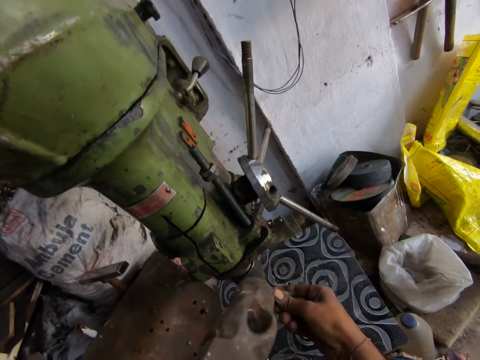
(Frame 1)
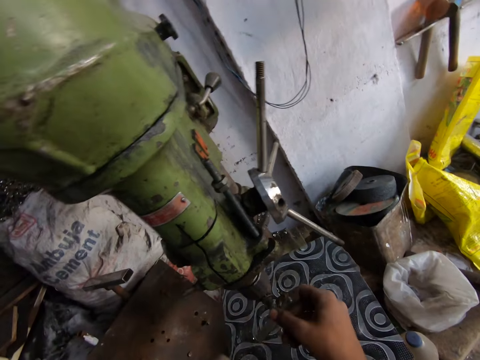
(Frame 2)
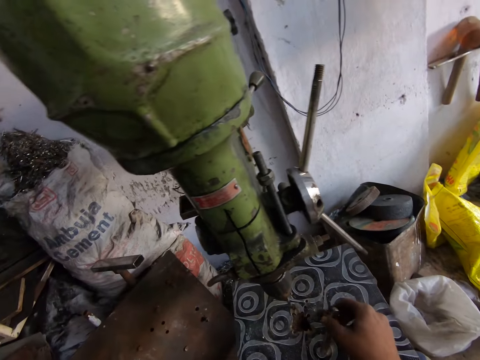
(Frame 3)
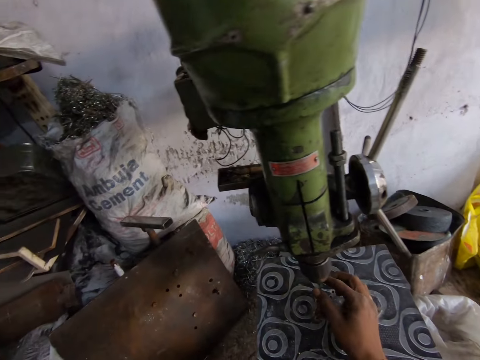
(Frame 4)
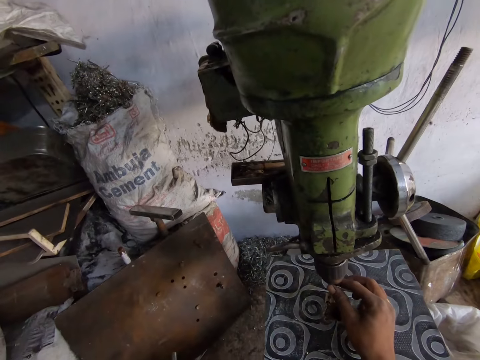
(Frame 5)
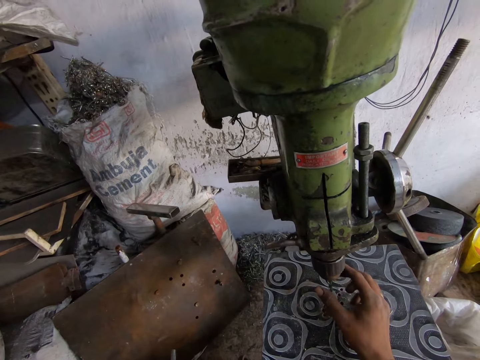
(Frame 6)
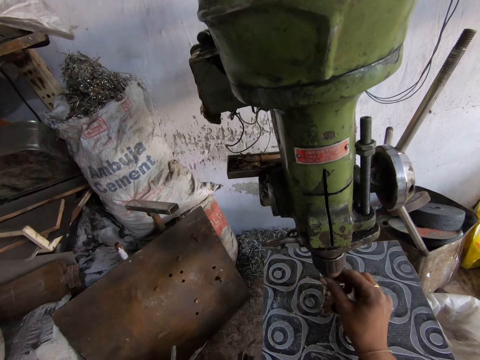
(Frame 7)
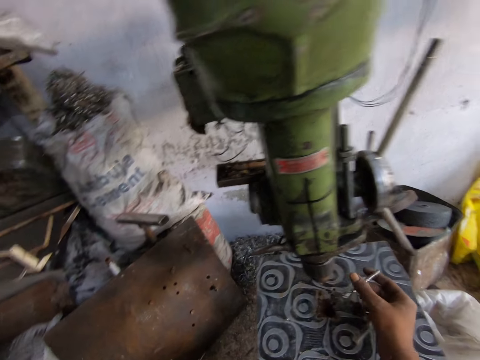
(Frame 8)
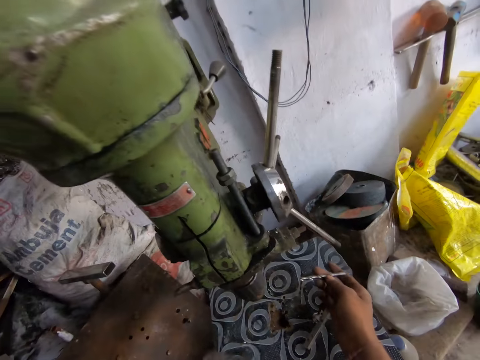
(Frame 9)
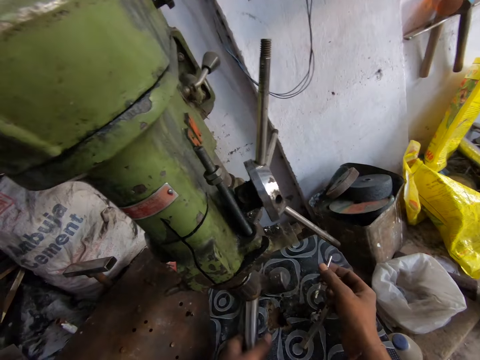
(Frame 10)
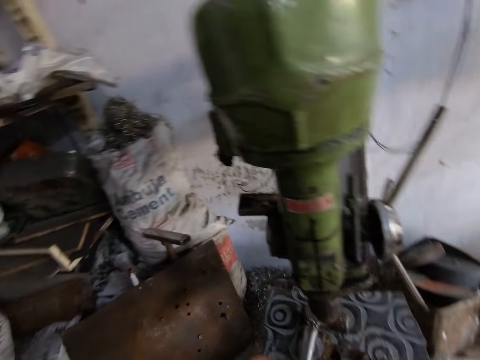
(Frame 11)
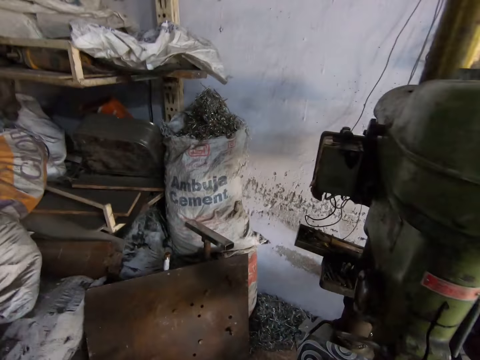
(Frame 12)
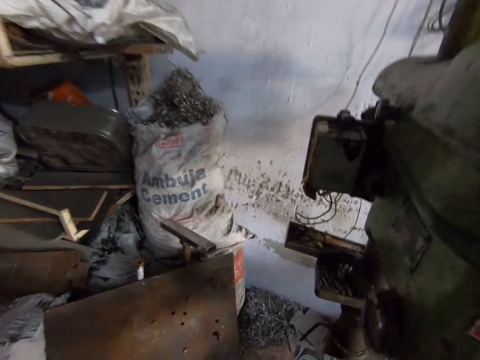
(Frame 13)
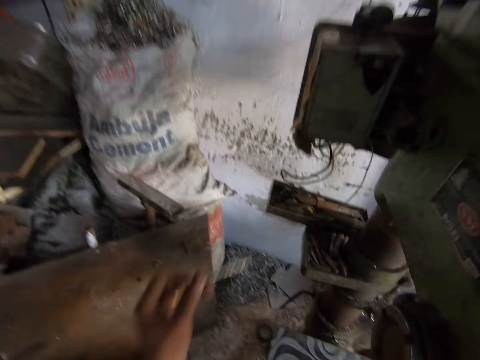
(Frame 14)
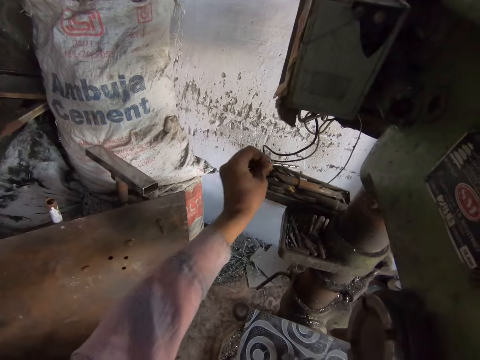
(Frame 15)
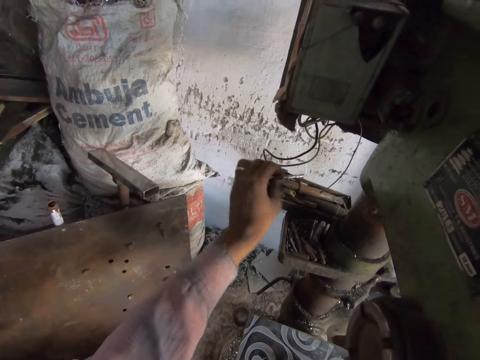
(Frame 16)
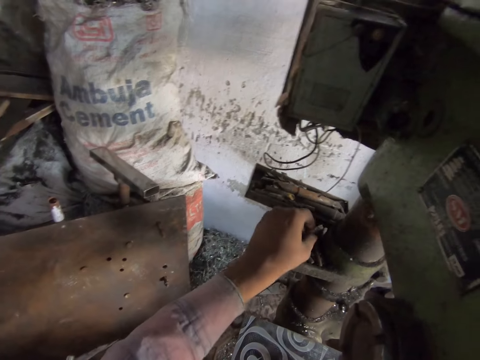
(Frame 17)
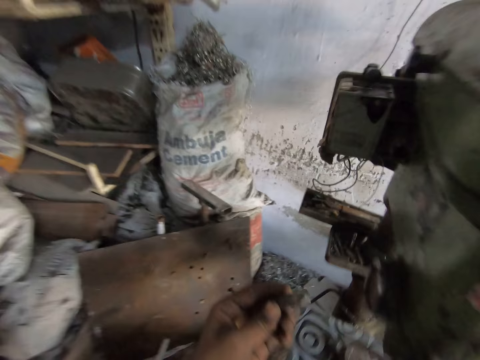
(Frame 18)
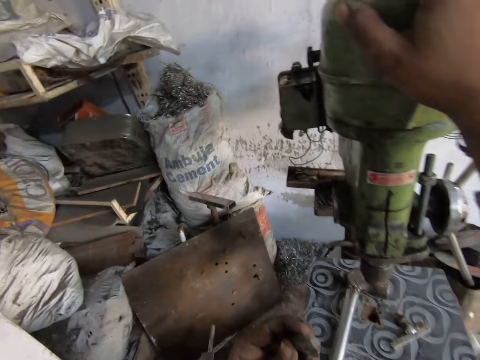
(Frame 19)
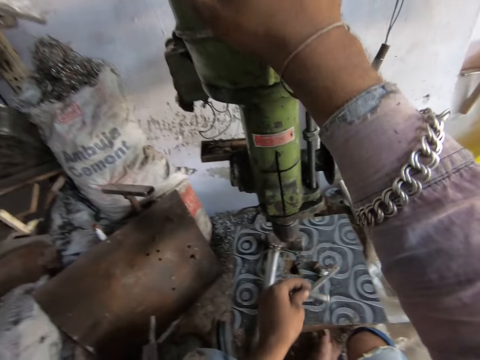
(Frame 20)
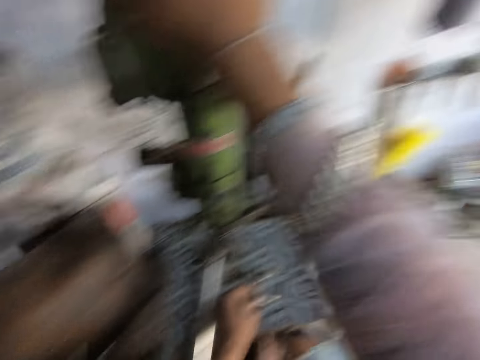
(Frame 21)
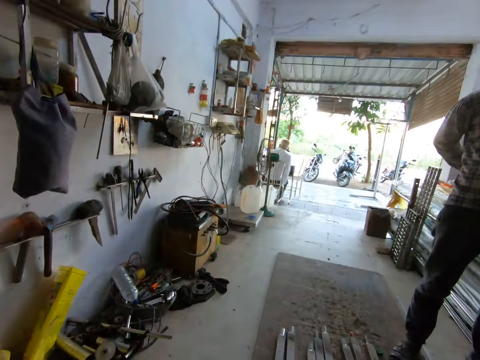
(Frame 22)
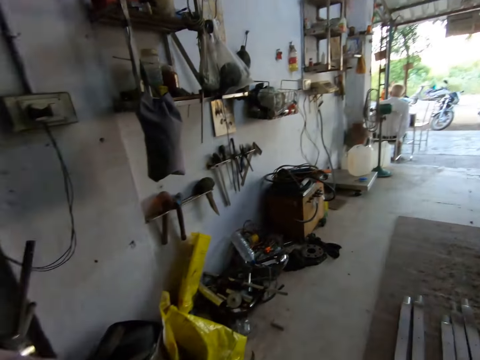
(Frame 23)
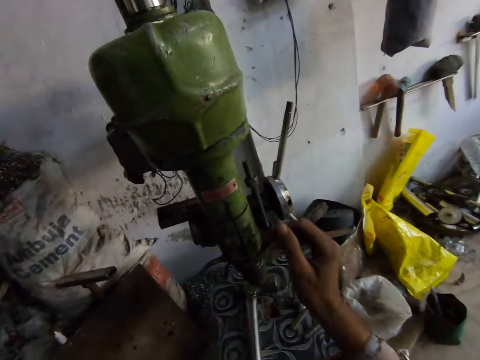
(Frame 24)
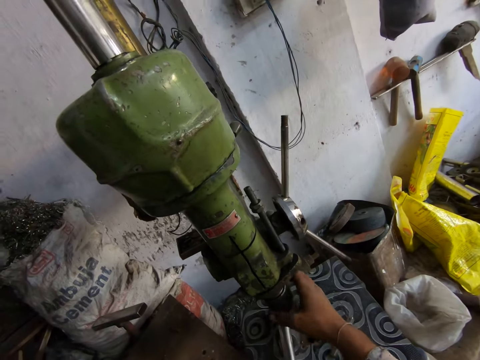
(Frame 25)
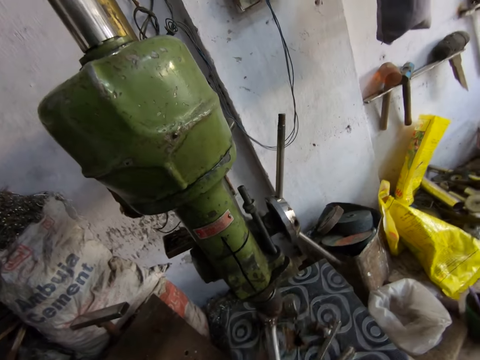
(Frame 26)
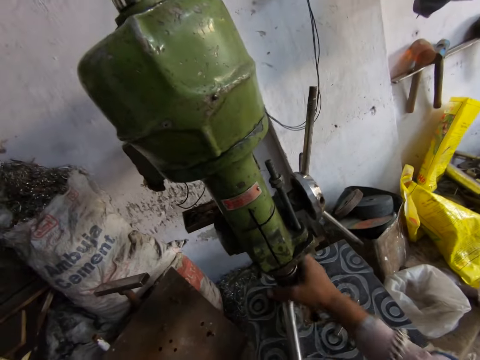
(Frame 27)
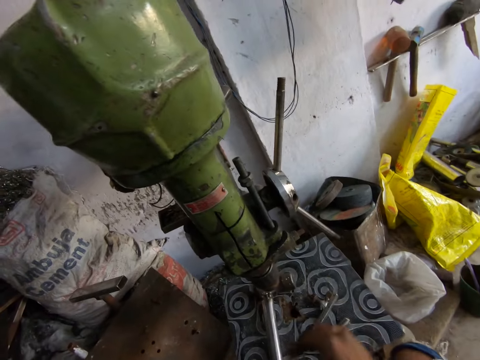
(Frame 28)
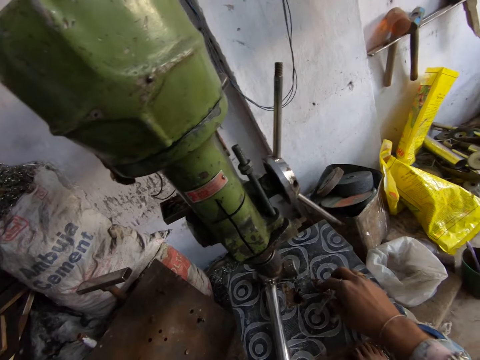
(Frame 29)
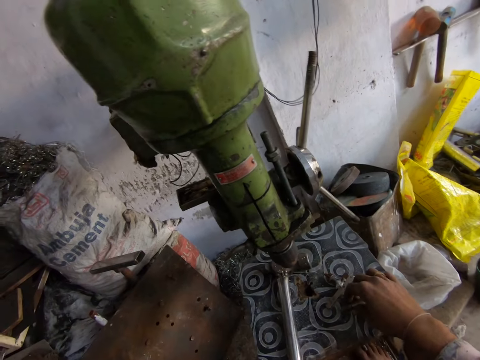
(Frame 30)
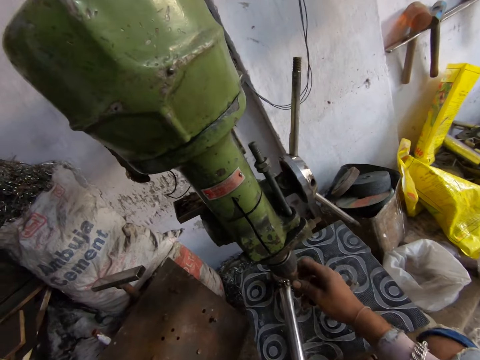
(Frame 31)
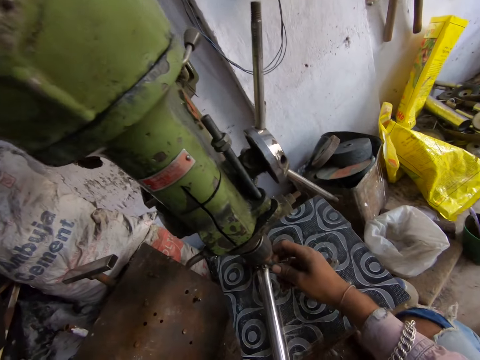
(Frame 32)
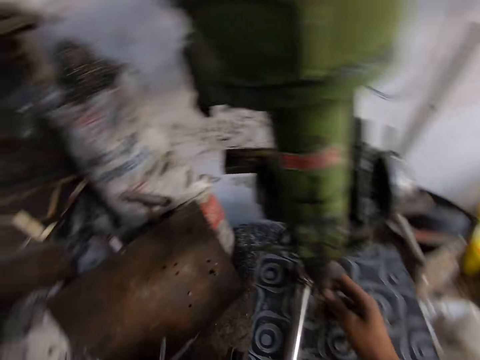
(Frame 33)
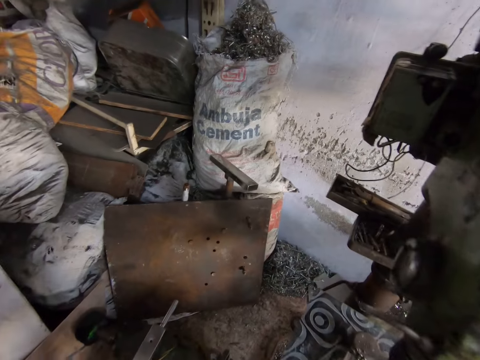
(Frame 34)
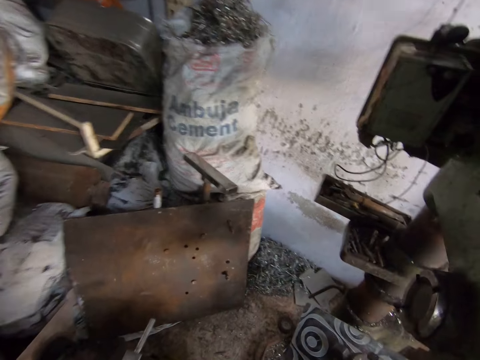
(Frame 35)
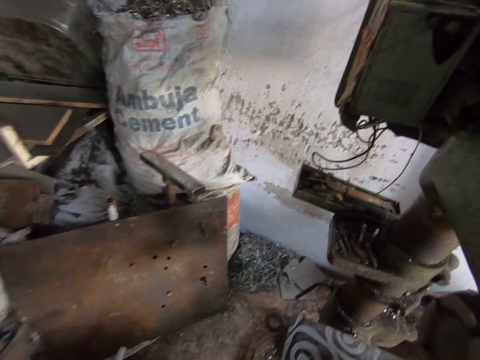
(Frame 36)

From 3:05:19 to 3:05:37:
The camera wearer drops something. They drop something again. They remove the bit from the bench pillar drill machine. They drop the bit, pick up the metal rod and look around the workshop. A person sits in the workshop. Another person stands in the workshop. The camera wearer drops the metal rod. They spin the bit holder on the bench pillar drill machine. They pick up the metal rod. They fix the metal rod on the bench pillar drill machine.

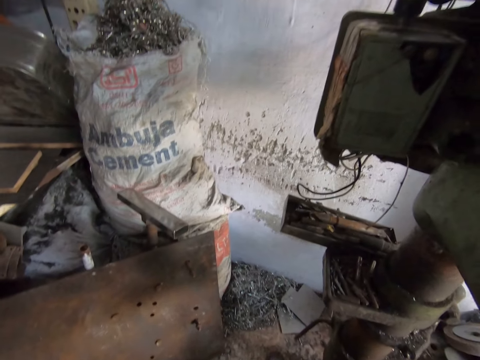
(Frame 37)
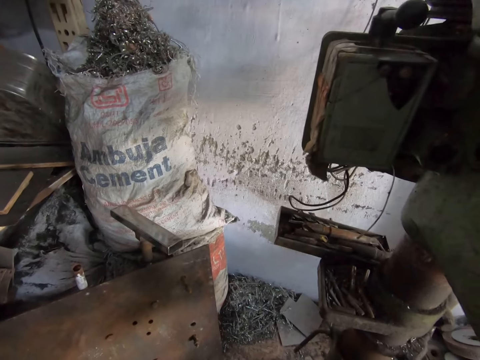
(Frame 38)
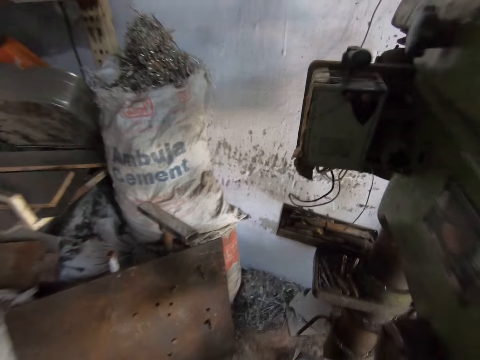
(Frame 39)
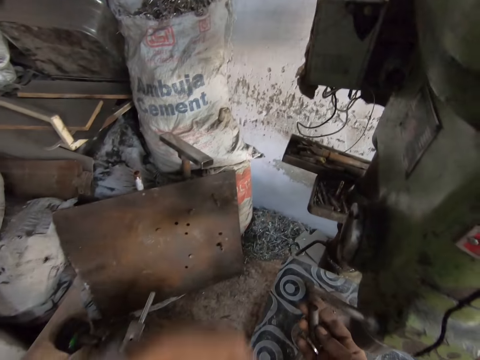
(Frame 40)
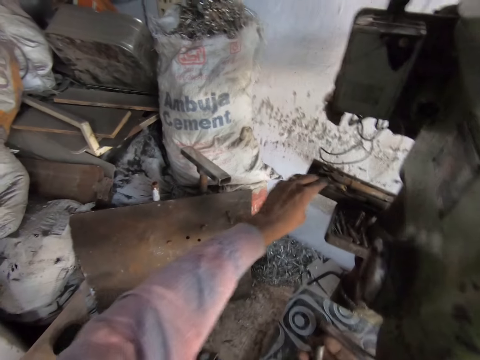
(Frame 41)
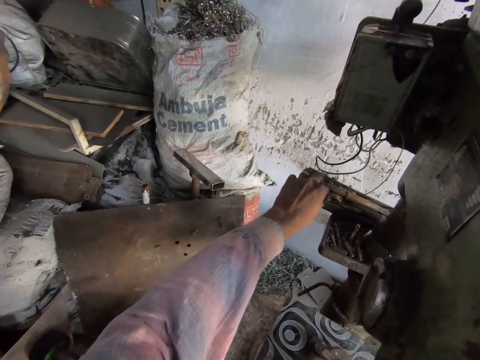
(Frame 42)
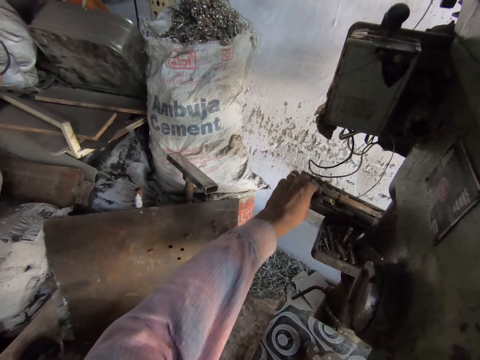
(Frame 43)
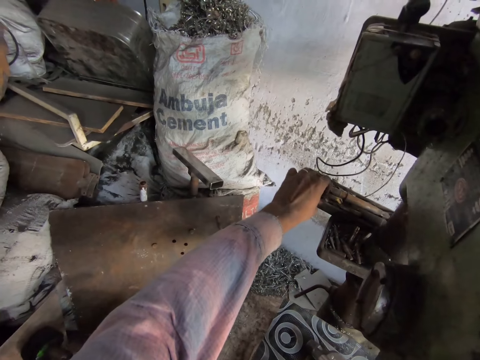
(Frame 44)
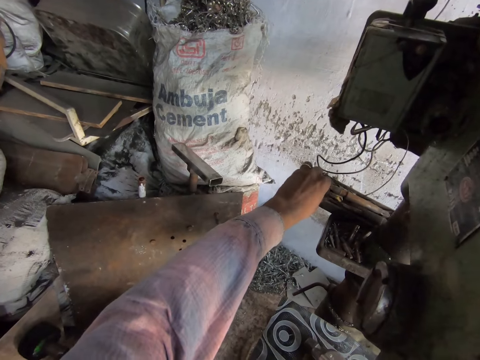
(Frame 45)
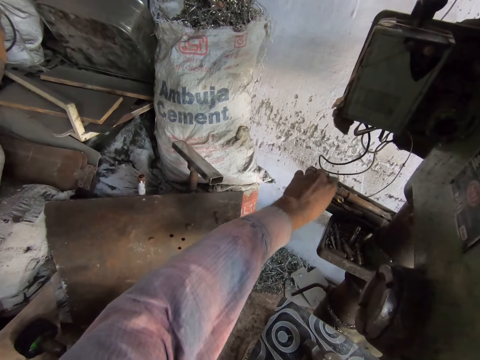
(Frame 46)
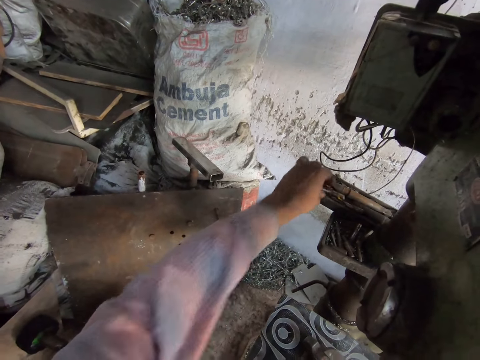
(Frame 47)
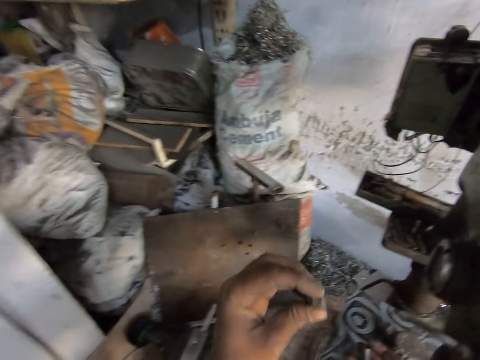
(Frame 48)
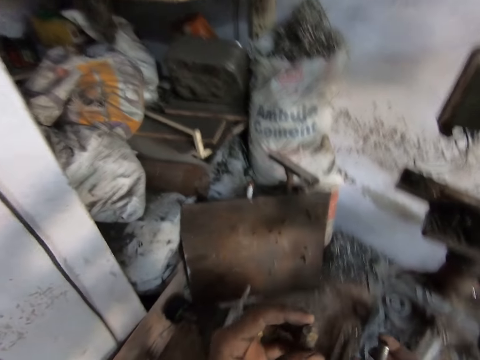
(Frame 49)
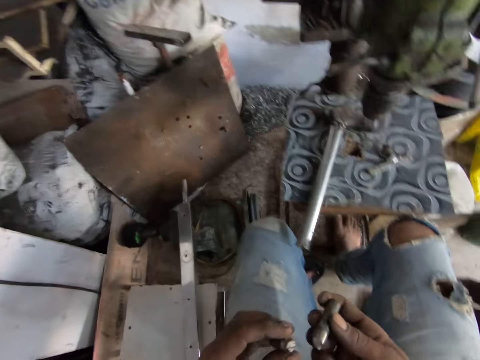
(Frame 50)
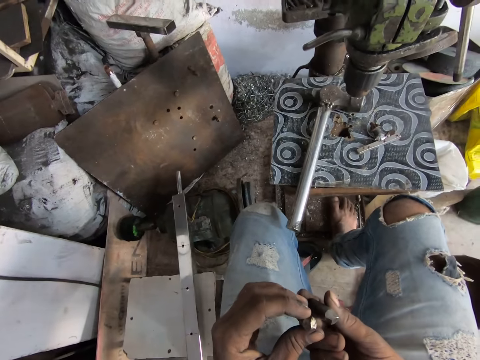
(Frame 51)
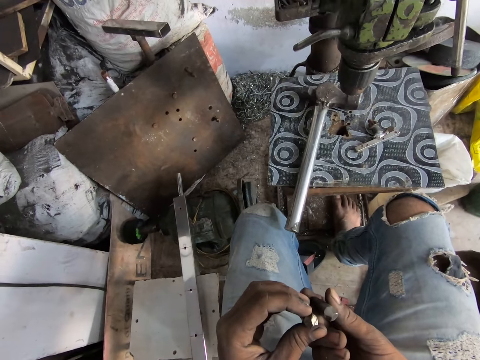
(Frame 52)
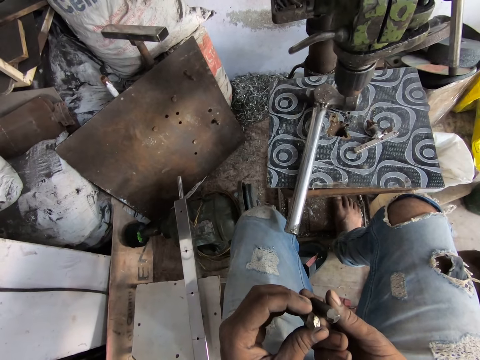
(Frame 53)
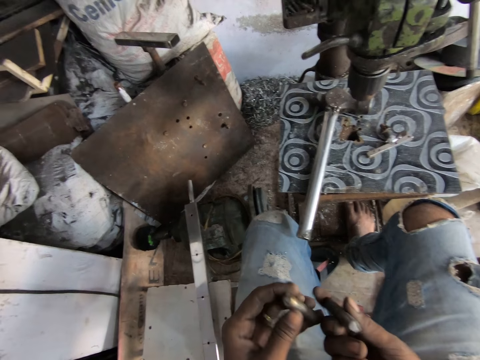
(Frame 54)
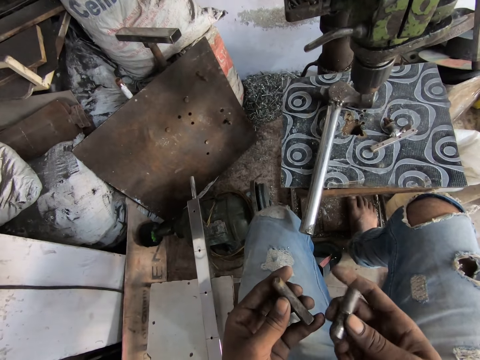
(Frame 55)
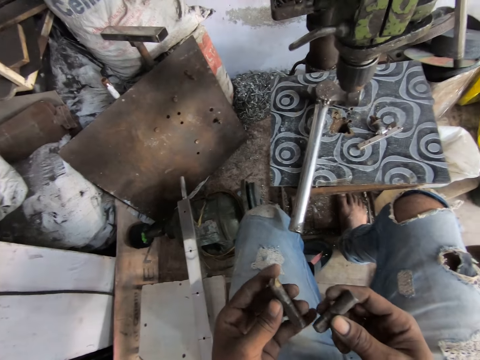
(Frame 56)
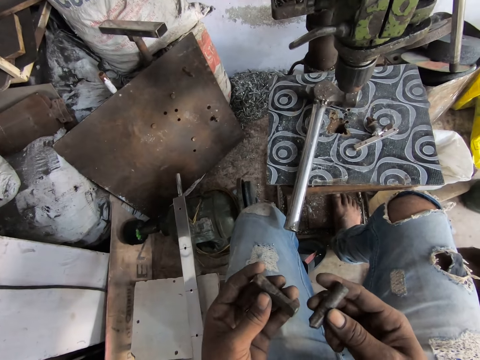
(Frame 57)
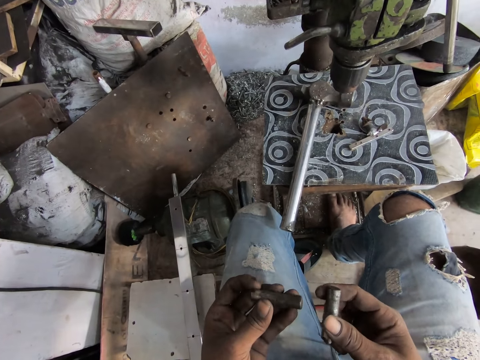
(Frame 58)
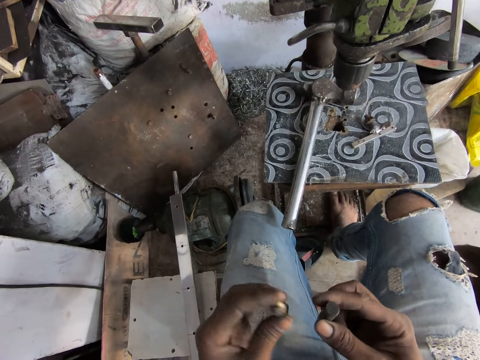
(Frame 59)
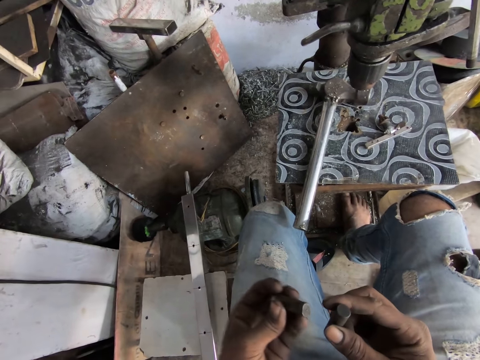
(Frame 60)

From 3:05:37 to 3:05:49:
The camera wearer picks up a metal rod. They observe the metal rods.
